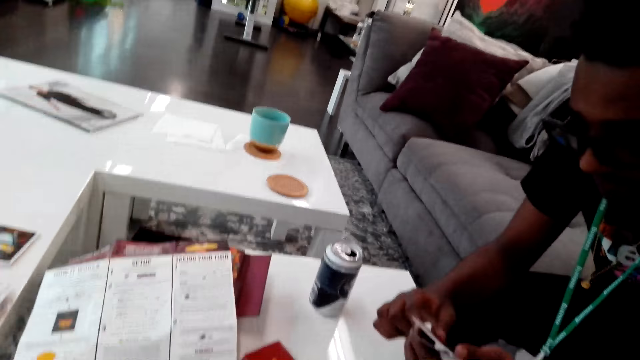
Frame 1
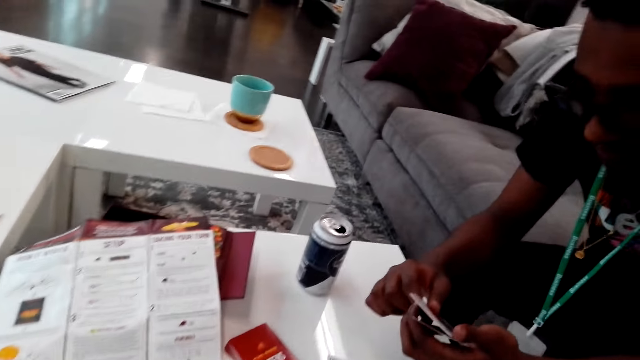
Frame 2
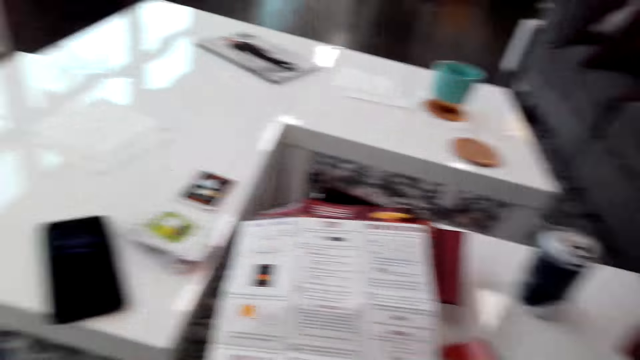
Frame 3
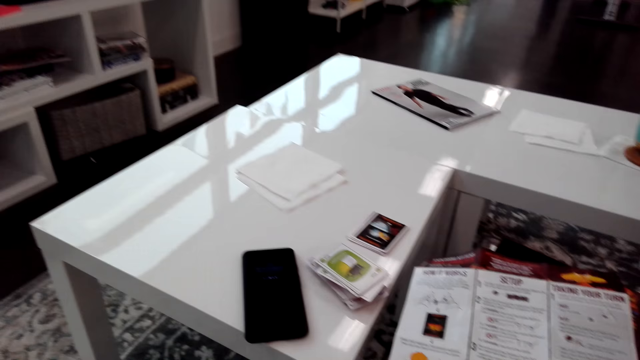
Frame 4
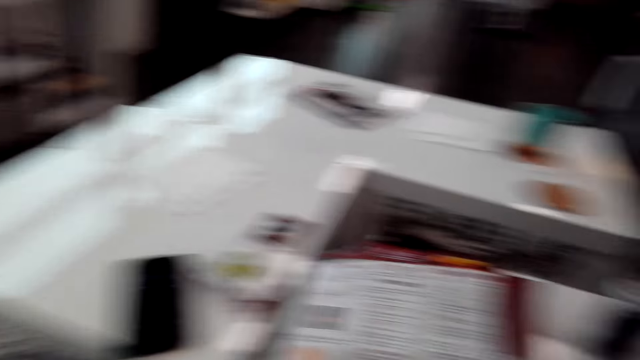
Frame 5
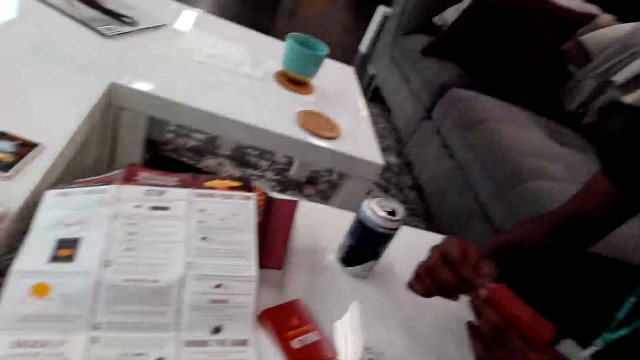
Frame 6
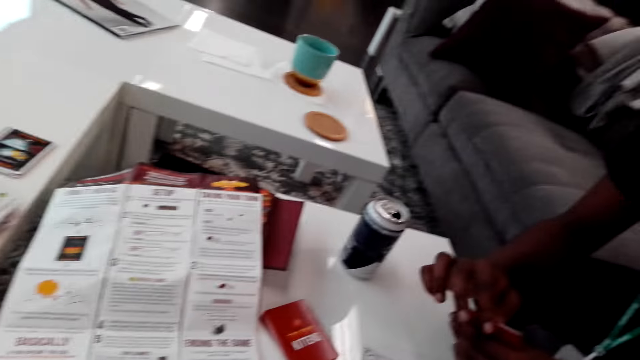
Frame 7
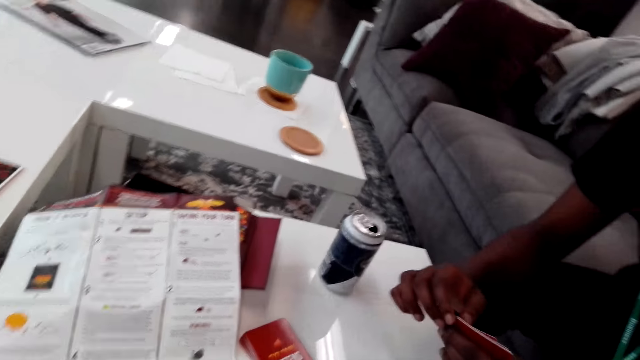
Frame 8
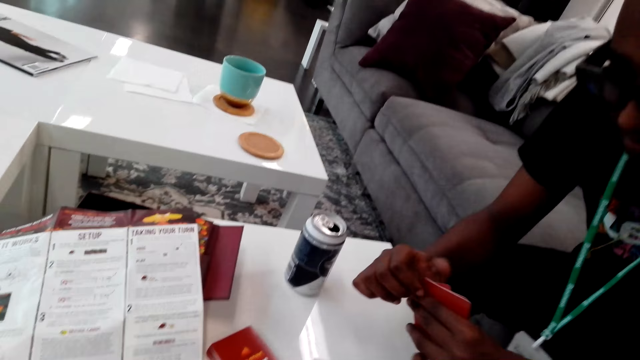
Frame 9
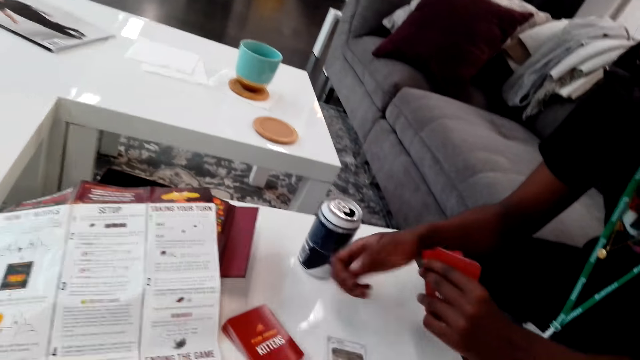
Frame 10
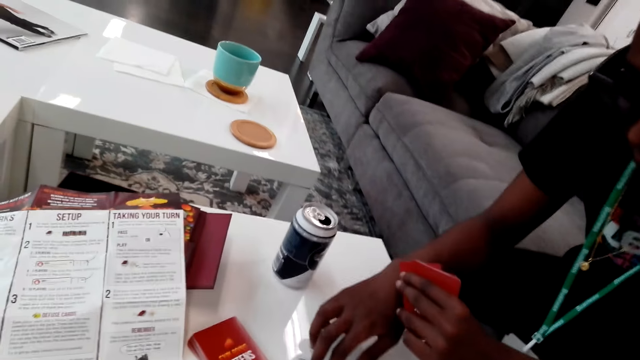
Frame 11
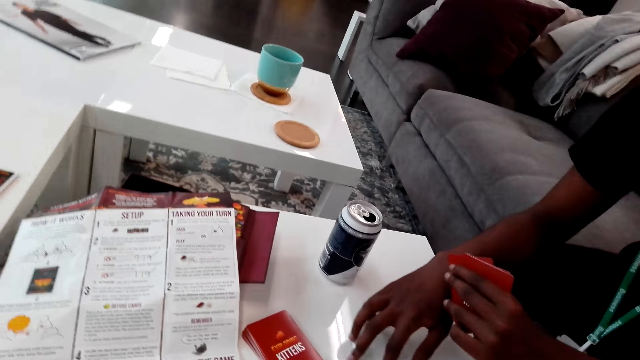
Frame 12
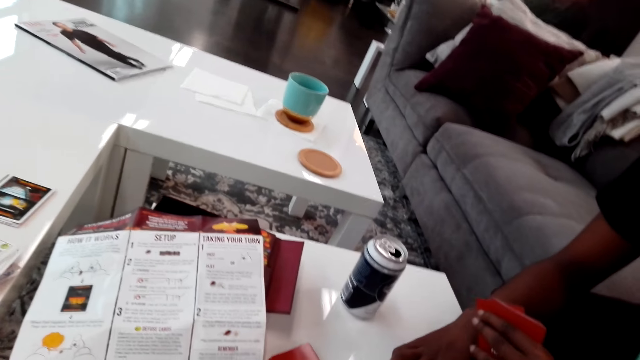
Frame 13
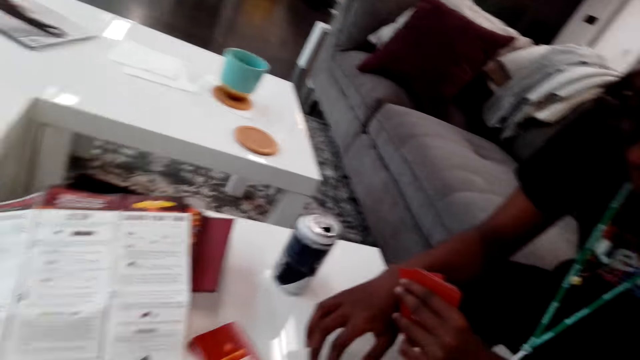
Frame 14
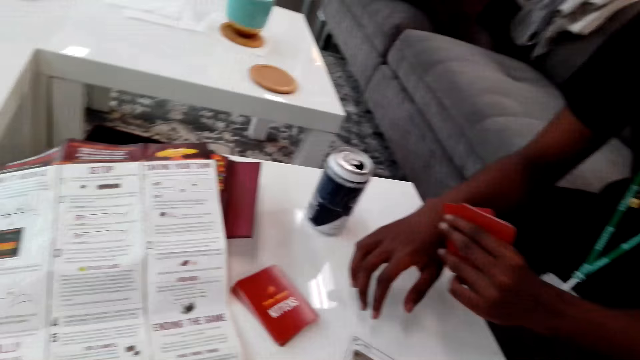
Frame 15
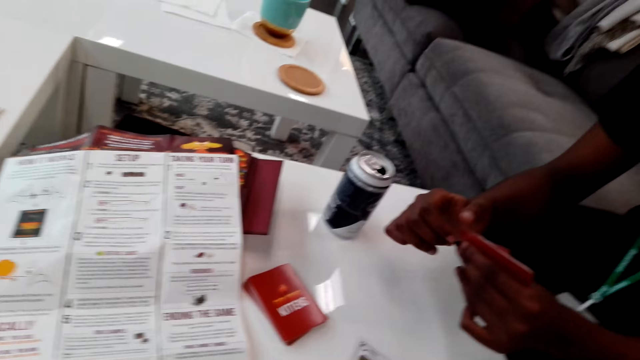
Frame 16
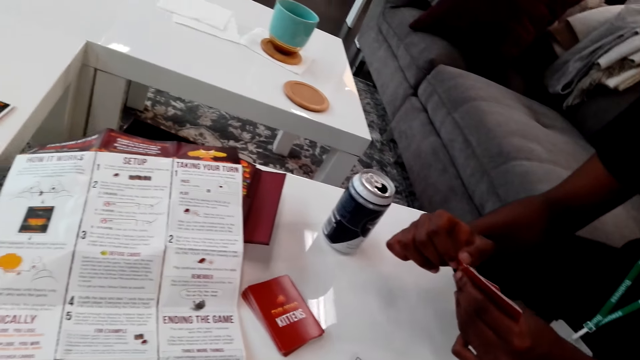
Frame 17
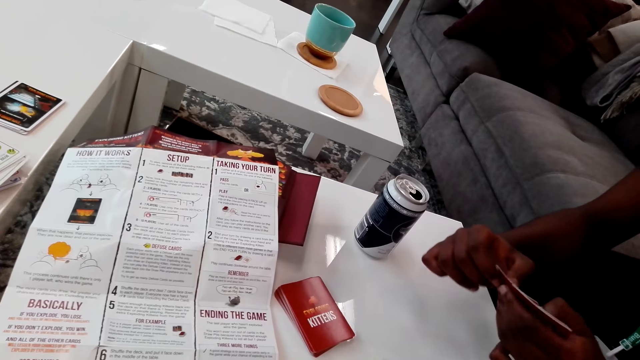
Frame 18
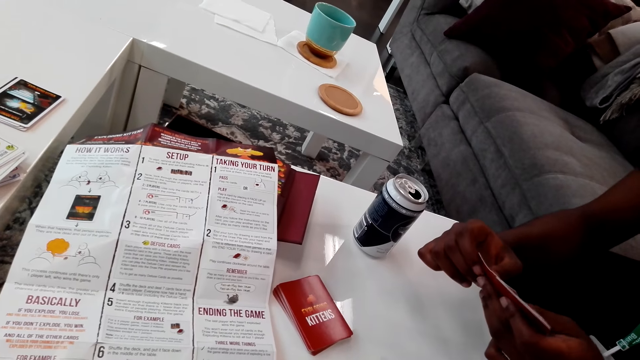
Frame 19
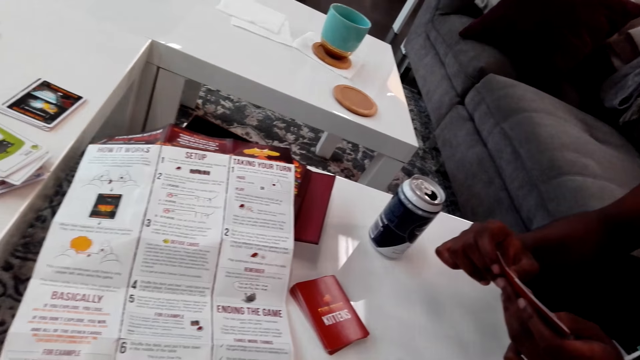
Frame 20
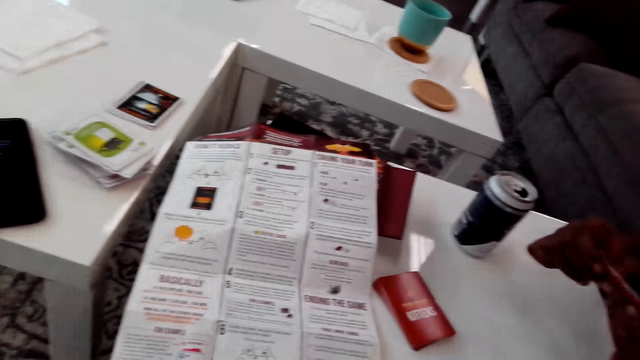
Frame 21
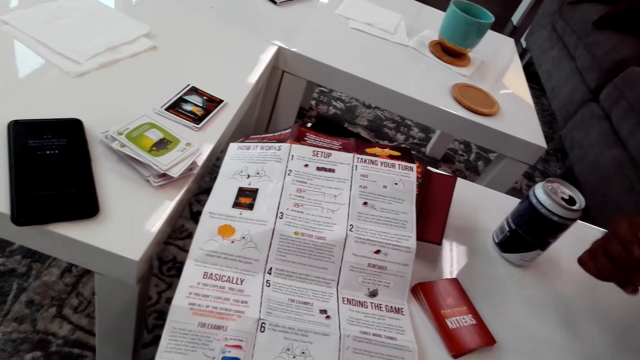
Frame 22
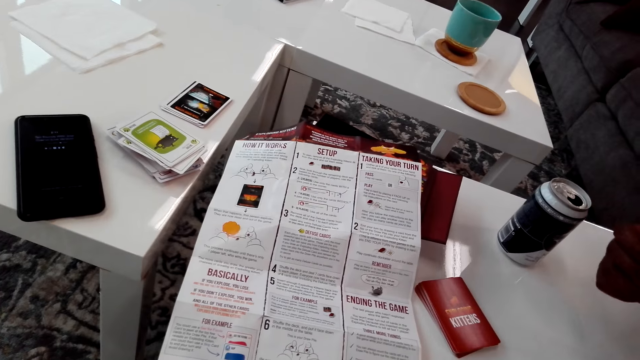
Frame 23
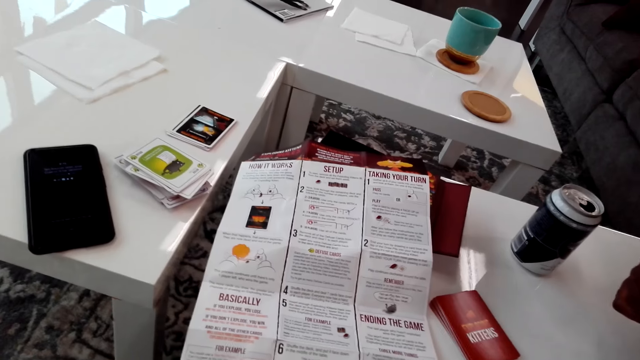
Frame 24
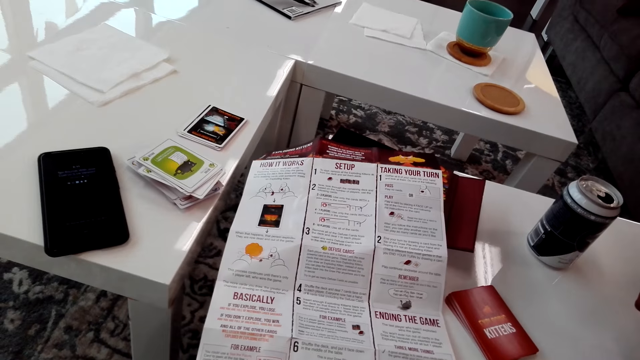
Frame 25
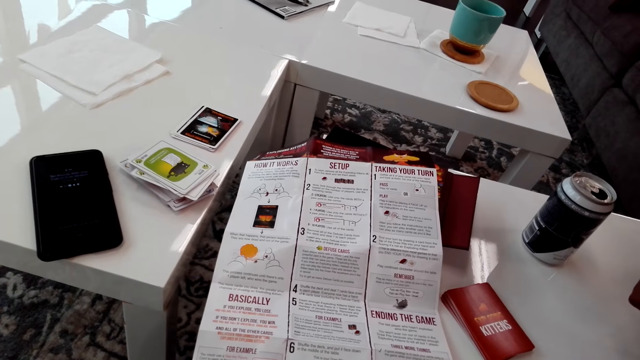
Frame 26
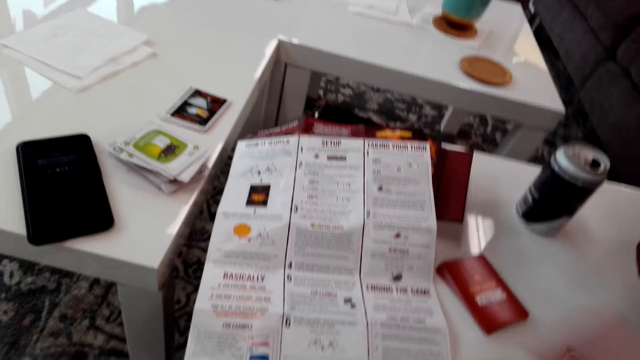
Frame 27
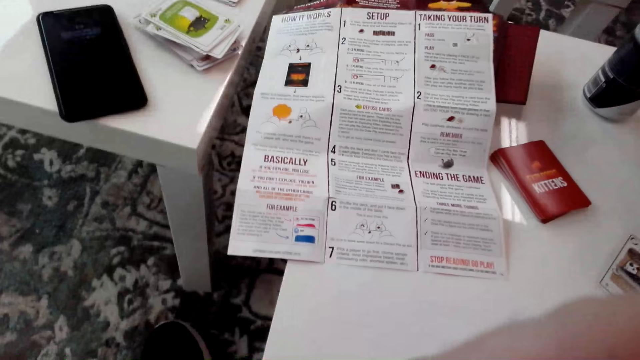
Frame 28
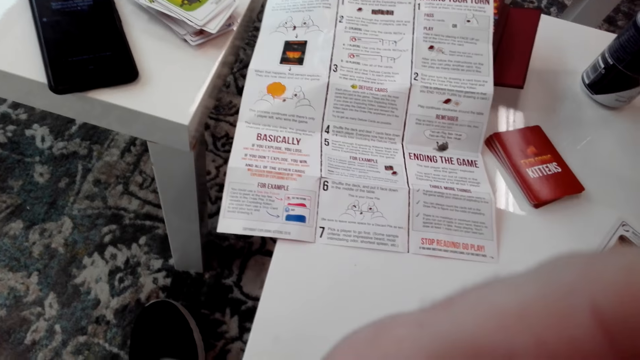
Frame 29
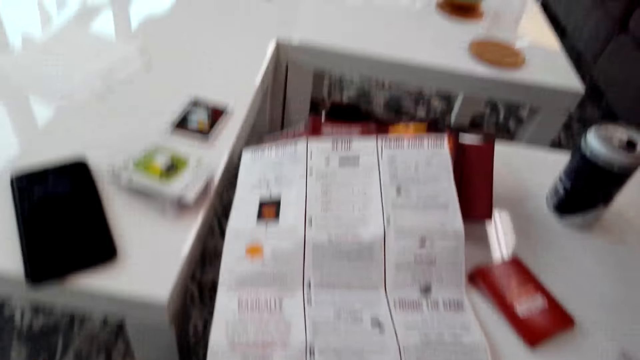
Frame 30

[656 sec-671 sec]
The camera wearer looks around. A man shuffles cards. The man looks at the cards.

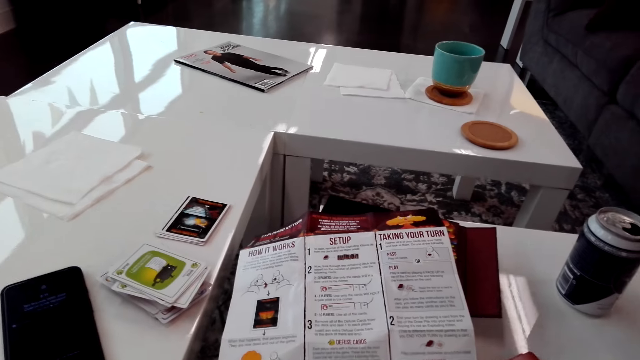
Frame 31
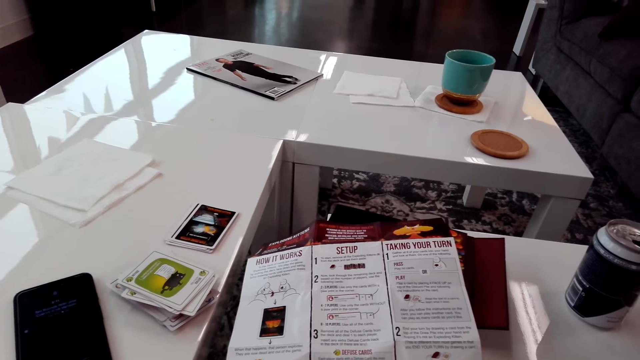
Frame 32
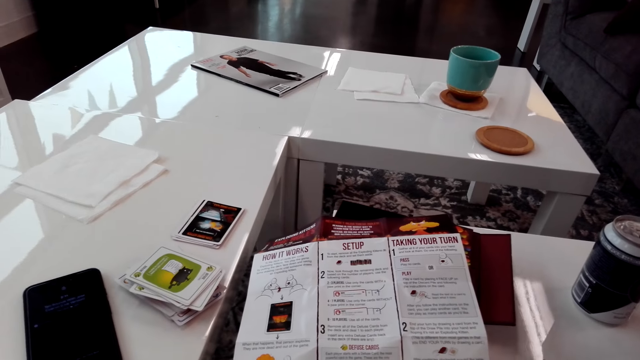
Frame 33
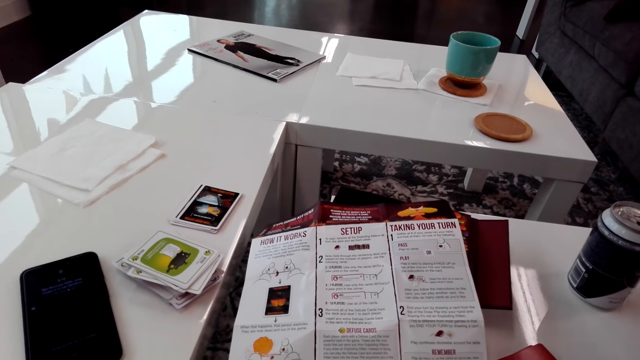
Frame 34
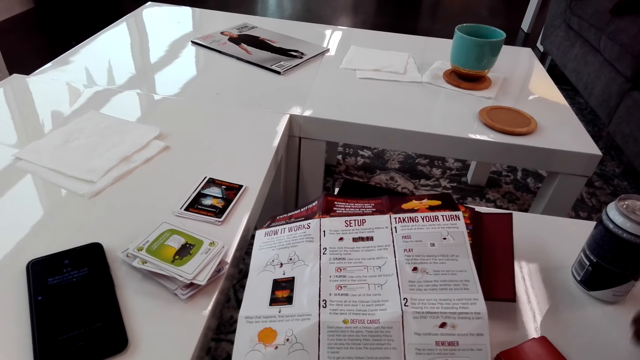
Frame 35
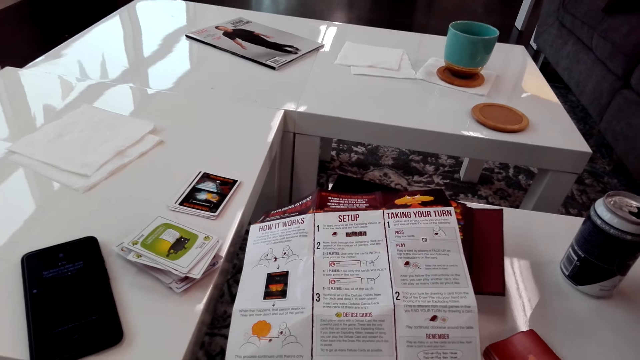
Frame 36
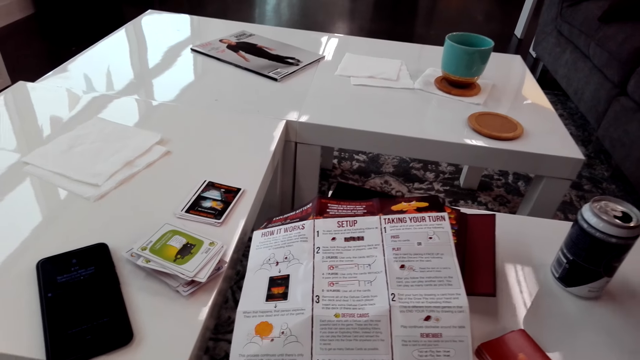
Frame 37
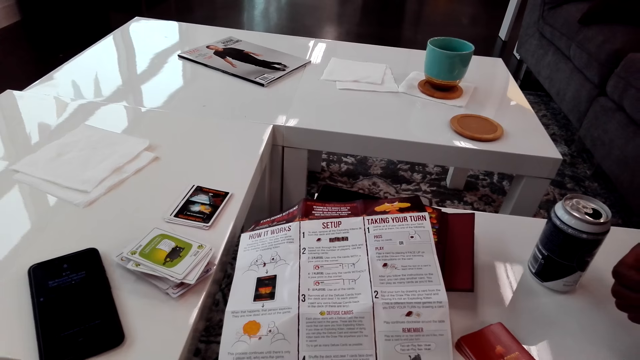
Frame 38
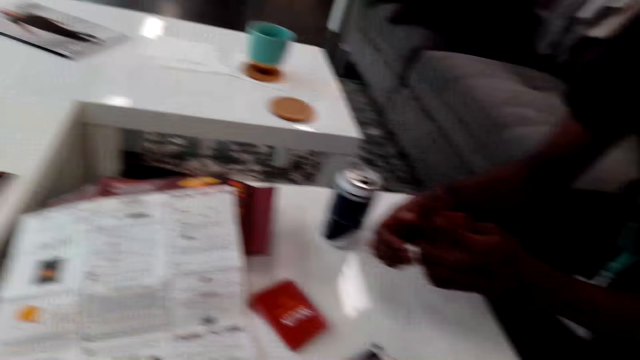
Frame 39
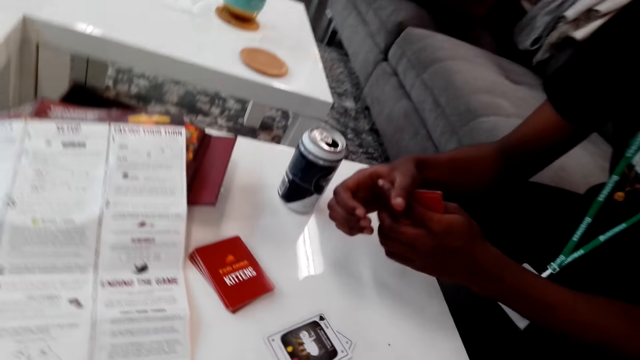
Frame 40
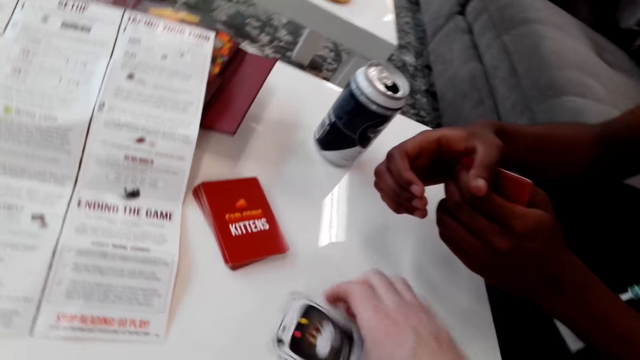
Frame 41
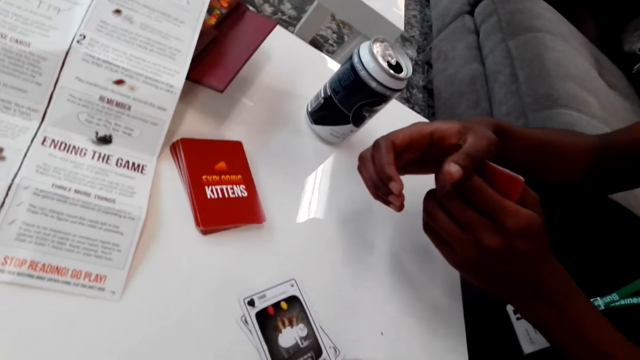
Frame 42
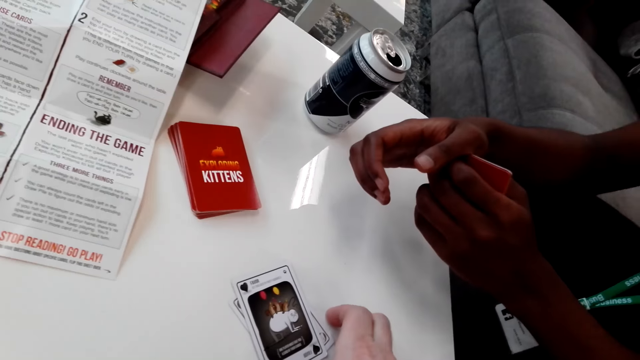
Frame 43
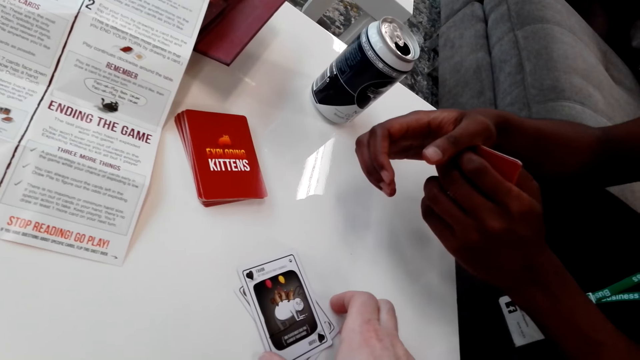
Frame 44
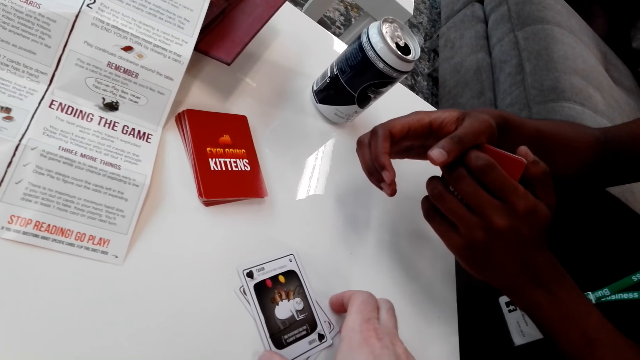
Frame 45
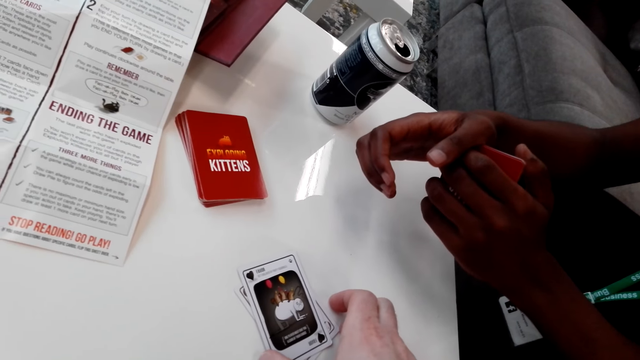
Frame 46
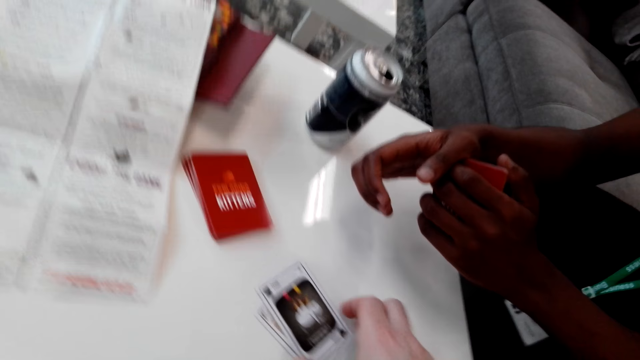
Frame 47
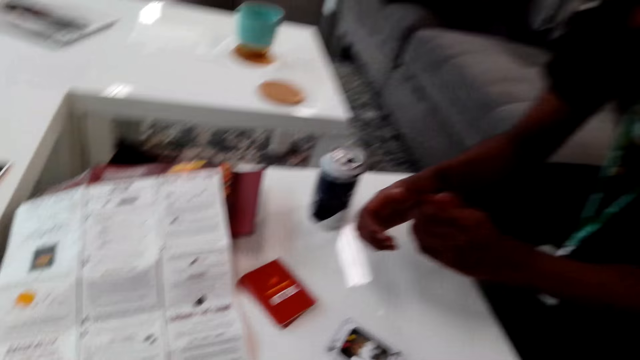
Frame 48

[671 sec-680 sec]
The camera wearer looks around. They move the cards.
